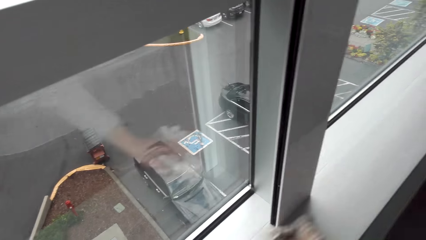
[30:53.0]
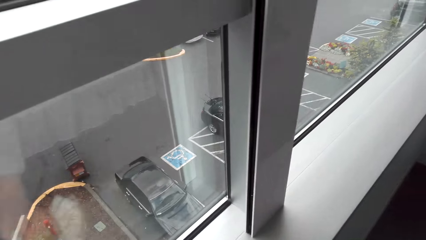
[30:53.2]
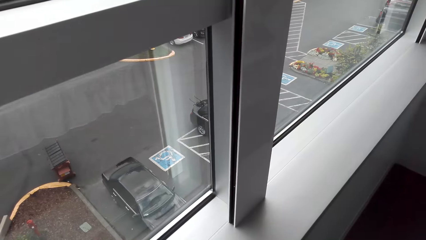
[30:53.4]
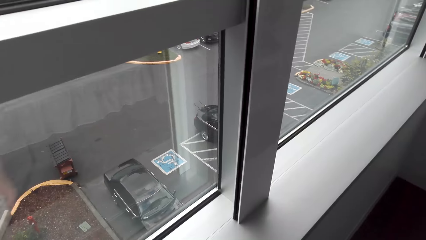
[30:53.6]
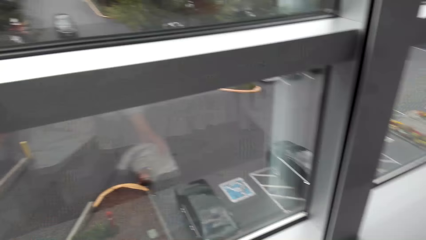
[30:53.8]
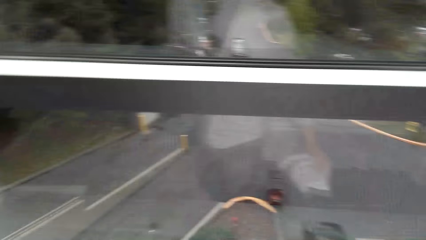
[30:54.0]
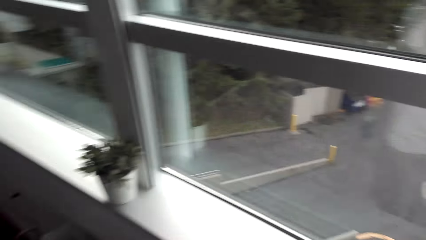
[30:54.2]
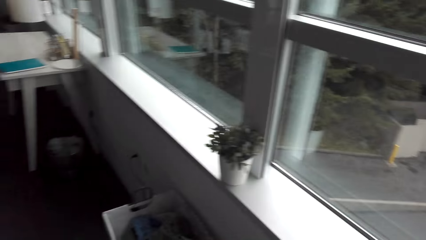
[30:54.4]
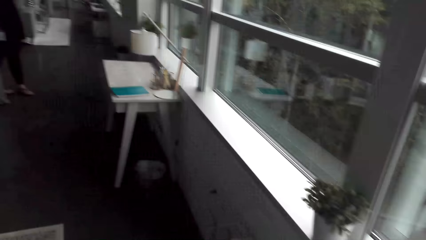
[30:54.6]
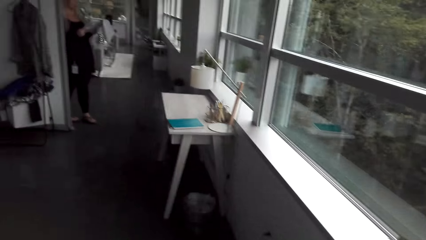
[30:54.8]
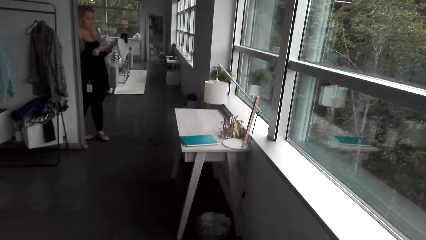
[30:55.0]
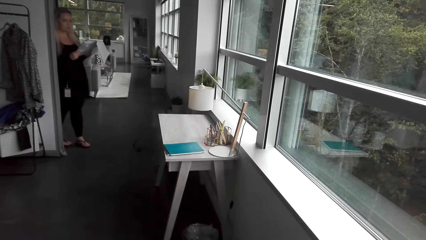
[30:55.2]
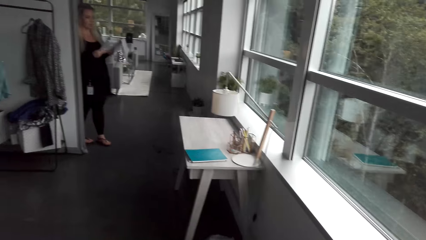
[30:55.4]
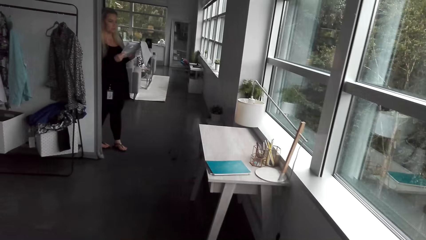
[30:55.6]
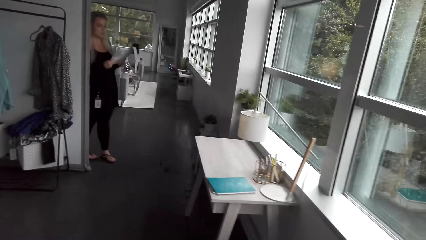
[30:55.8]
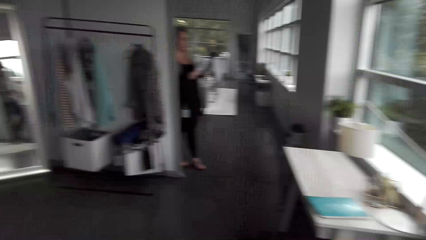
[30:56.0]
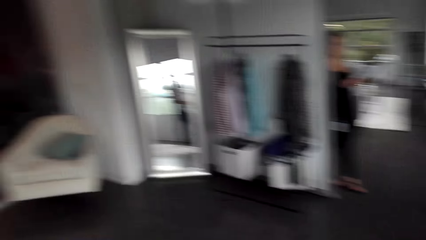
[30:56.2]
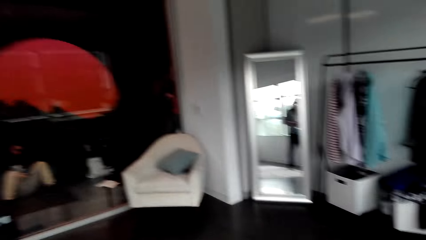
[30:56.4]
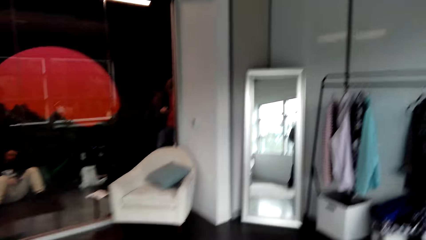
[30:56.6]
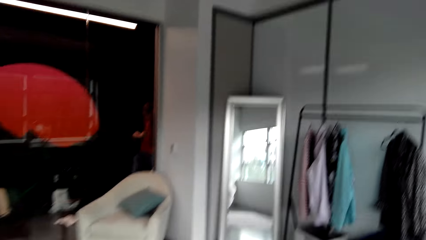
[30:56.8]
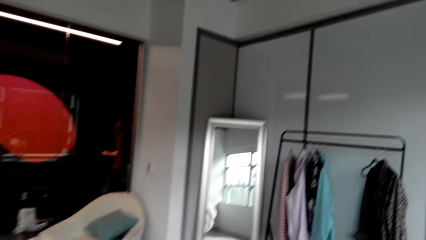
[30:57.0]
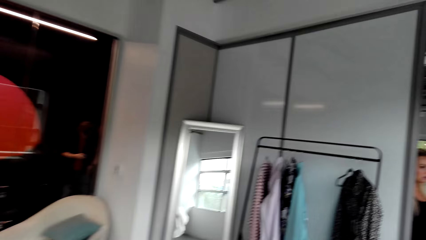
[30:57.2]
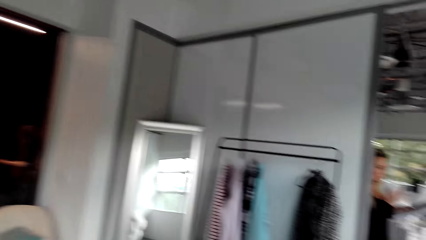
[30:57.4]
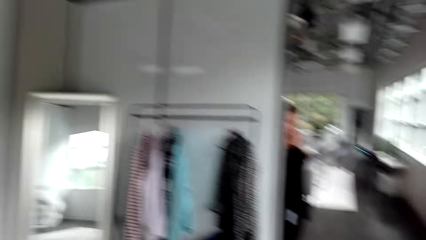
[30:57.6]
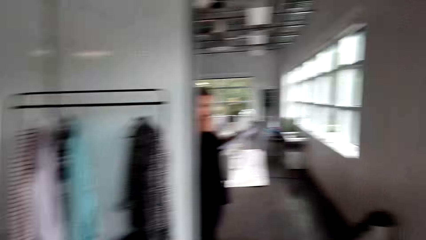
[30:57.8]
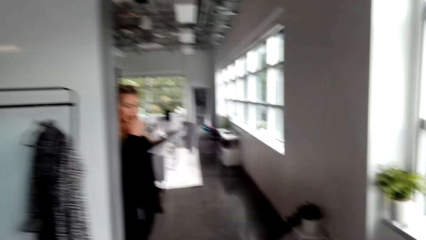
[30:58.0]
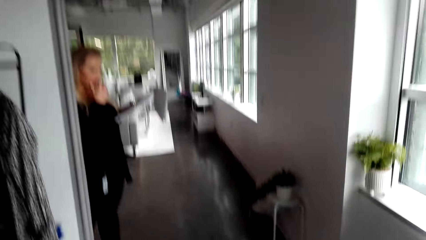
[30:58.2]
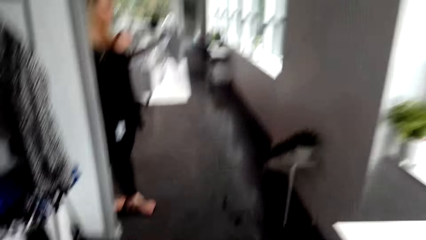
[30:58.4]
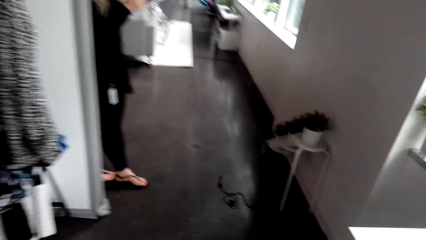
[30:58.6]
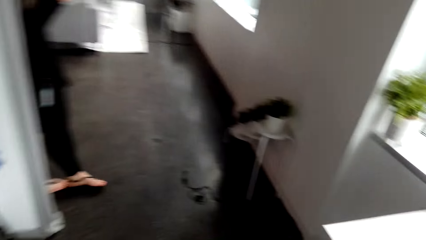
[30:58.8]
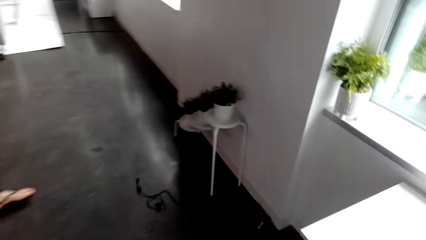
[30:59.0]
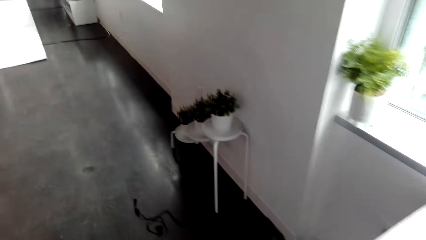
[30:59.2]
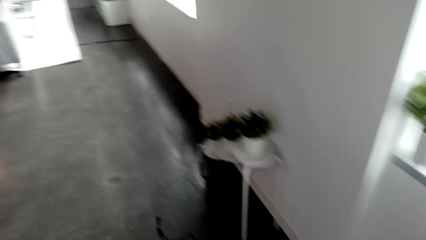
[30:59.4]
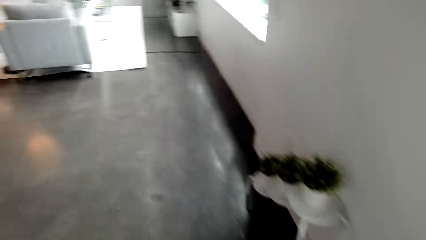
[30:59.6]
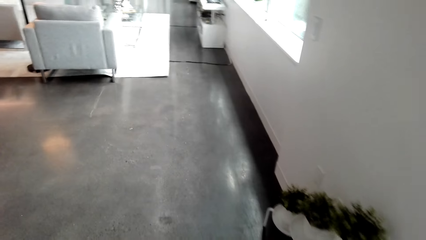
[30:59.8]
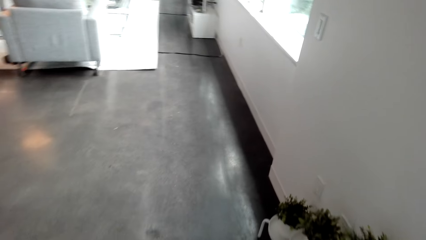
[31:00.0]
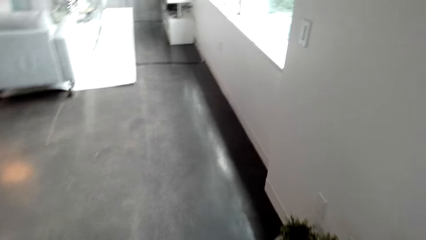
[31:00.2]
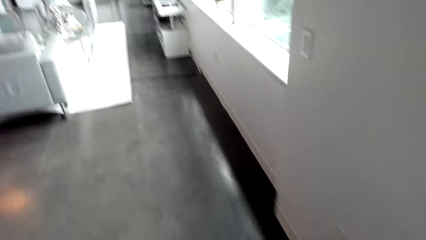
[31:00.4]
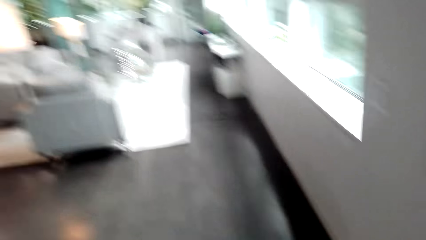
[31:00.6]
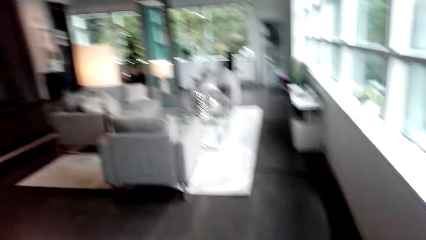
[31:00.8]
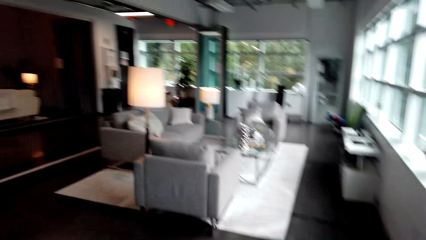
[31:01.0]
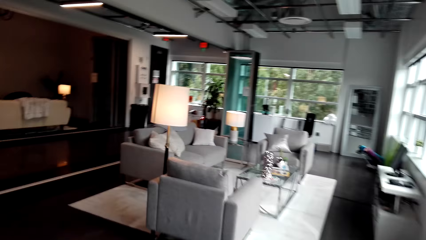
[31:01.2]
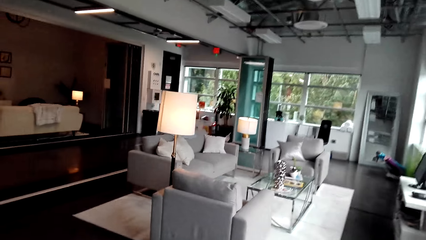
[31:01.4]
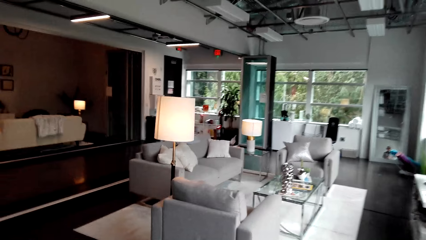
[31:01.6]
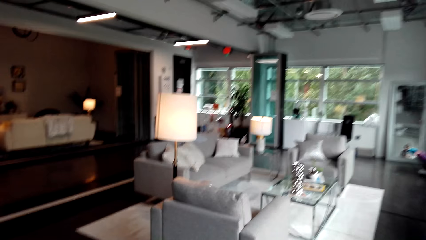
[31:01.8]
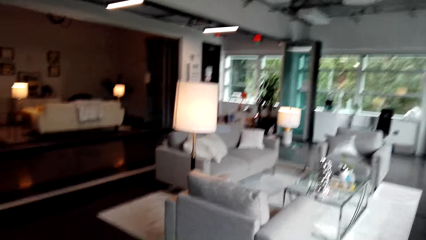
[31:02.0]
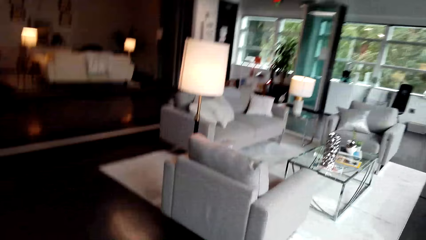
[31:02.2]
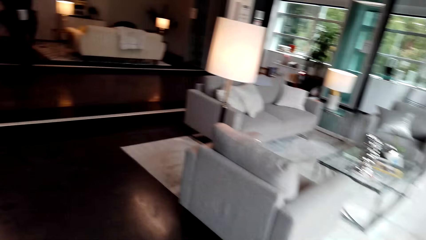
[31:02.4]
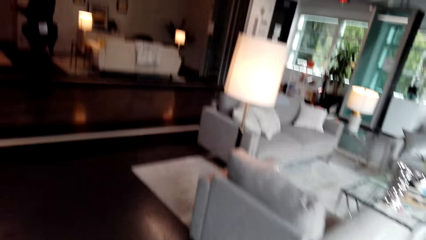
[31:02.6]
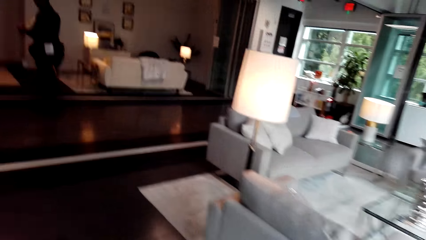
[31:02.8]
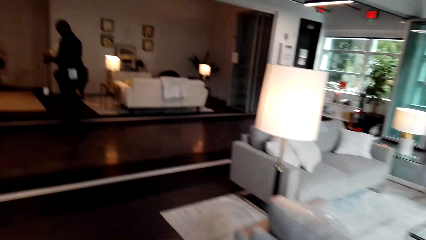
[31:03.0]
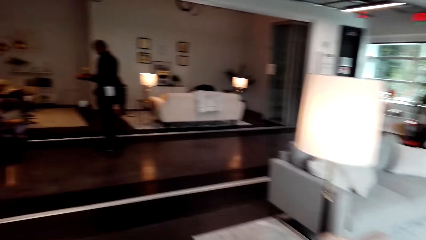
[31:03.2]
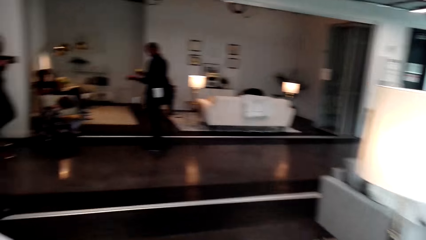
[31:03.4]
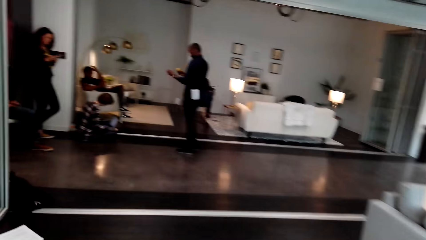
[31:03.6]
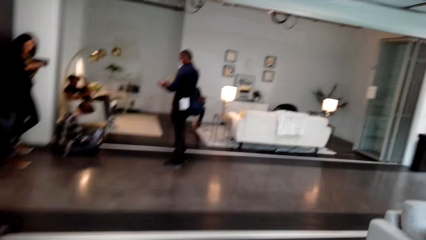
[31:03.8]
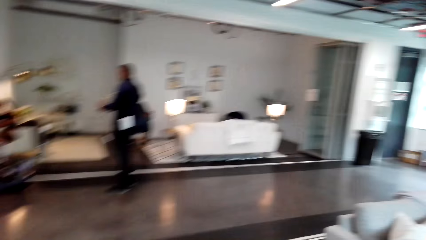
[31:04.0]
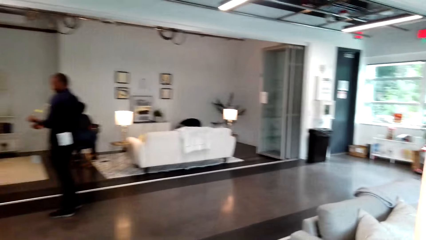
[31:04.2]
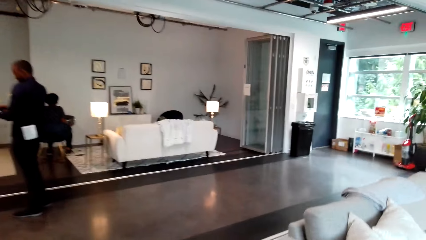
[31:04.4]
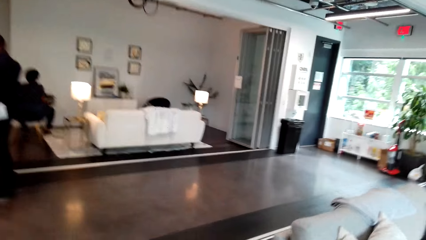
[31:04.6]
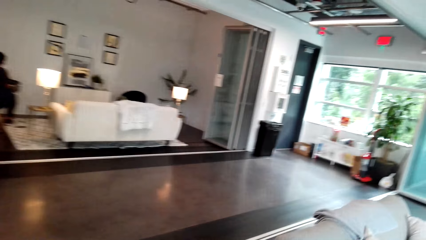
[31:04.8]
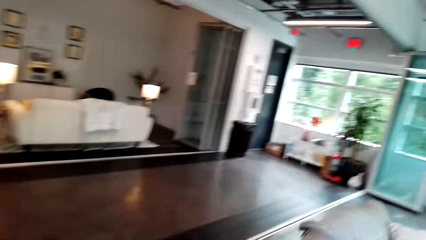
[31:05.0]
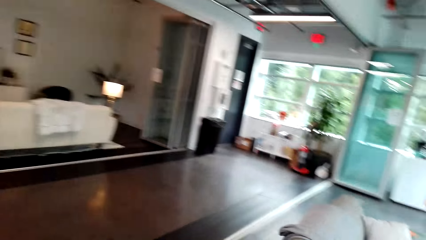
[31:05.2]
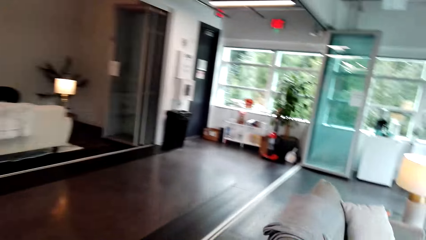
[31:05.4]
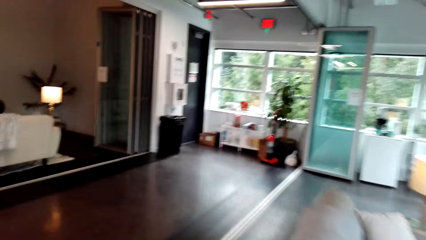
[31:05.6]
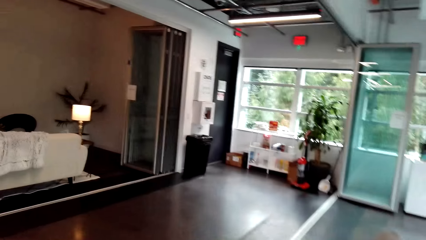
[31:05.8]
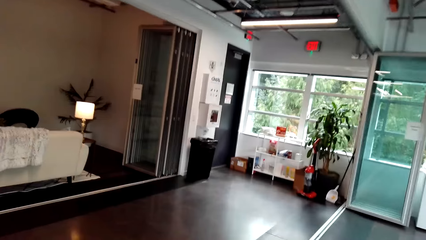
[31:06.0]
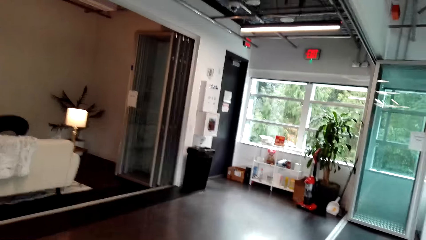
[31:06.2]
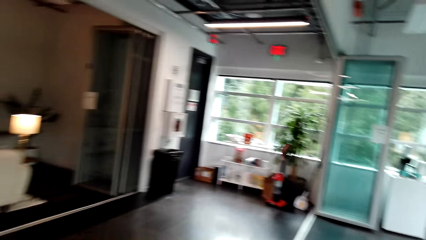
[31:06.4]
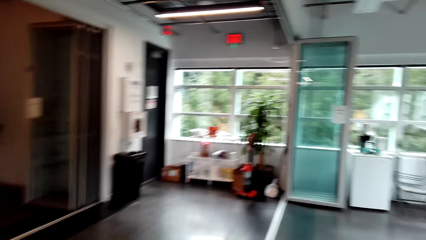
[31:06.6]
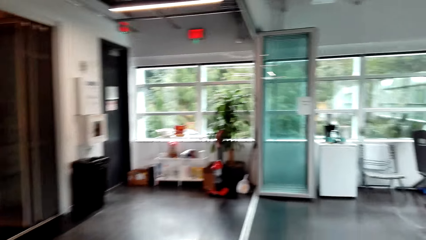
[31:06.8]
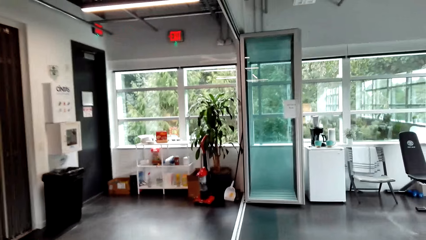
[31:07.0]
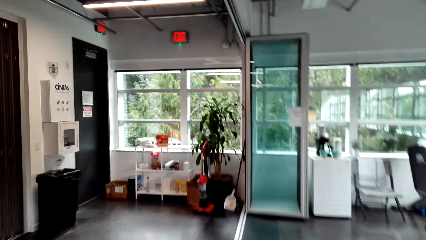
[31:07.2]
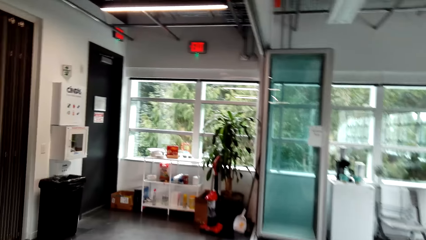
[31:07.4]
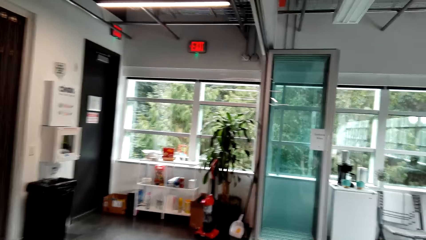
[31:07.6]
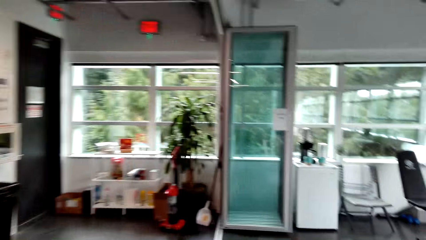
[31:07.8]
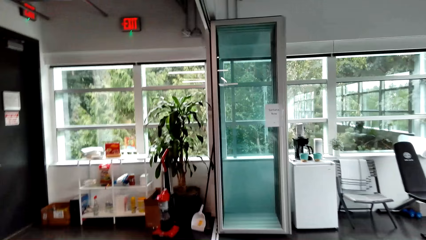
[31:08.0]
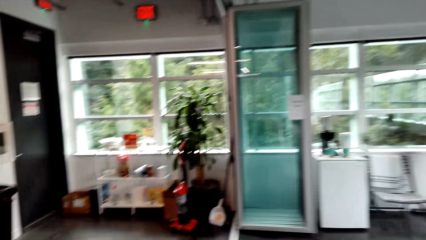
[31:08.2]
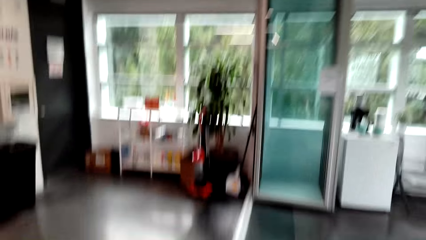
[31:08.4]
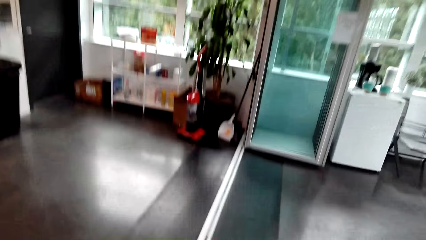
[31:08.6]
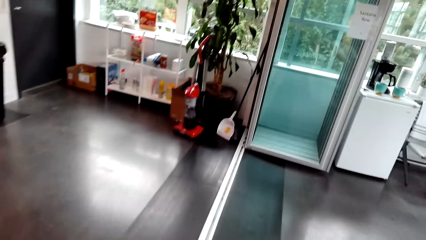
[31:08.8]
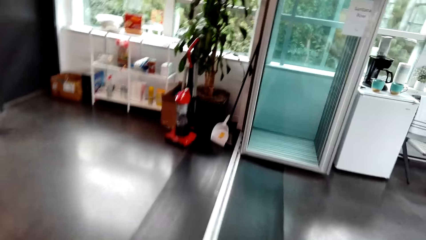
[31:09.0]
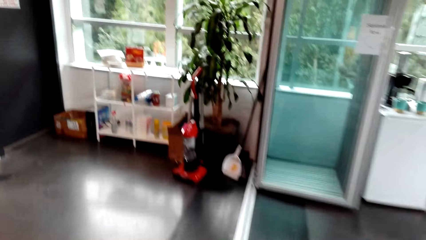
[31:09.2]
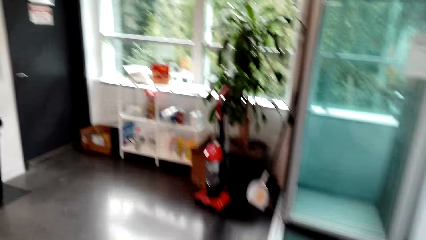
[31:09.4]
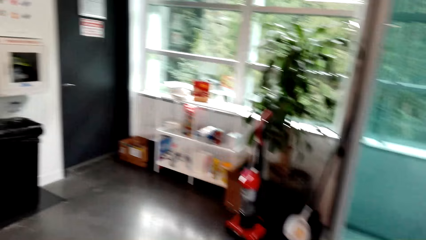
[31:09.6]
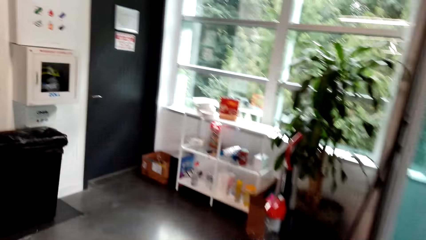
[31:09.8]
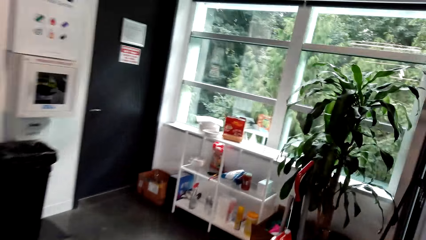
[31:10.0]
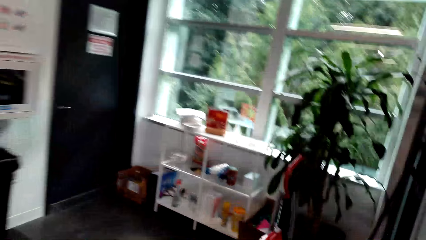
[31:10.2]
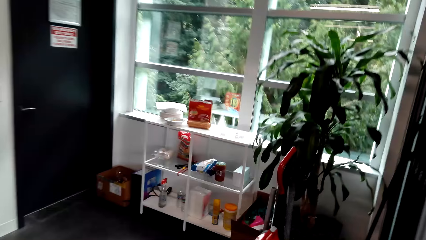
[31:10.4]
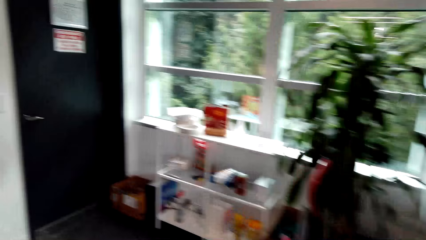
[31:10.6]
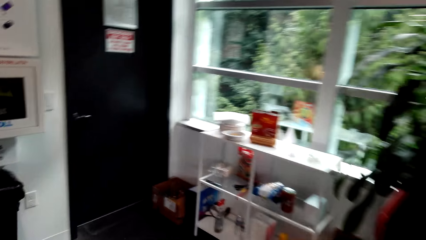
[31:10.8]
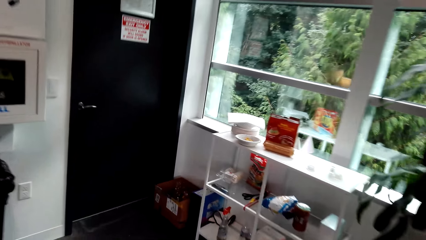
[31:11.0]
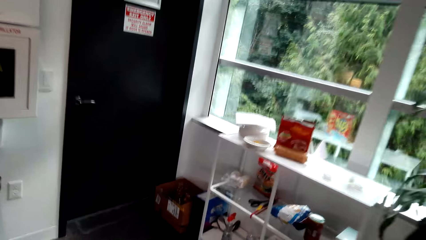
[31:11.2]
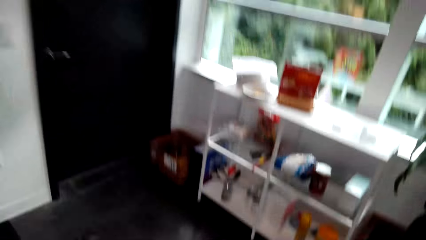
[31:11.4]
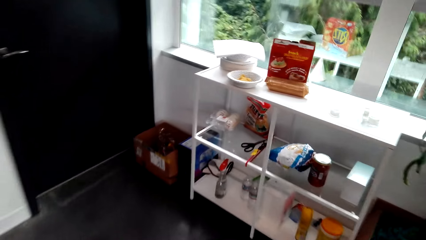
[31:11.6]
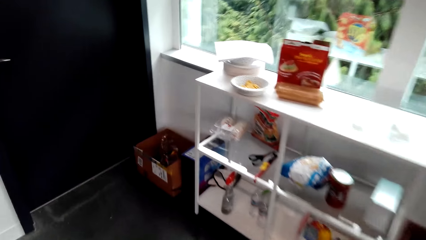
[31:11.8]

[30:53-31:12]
The camera wearer walks around the house.
